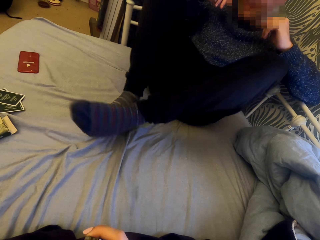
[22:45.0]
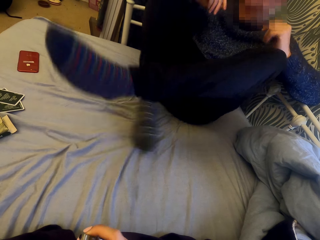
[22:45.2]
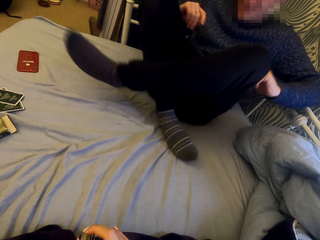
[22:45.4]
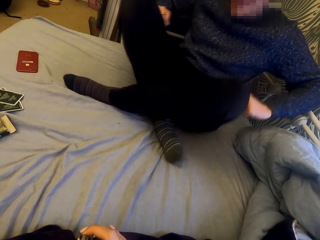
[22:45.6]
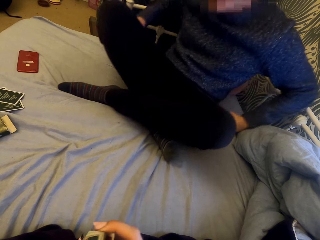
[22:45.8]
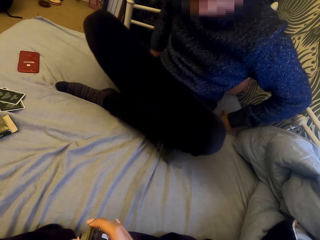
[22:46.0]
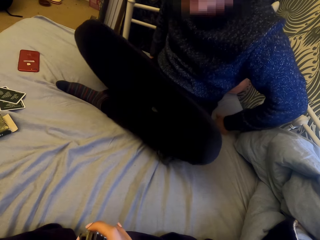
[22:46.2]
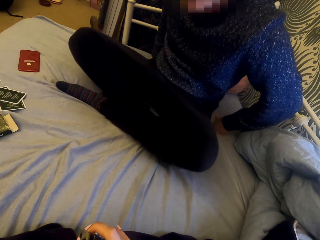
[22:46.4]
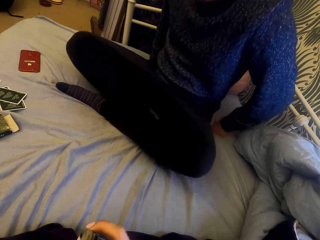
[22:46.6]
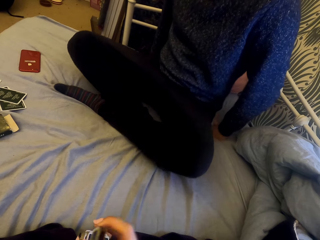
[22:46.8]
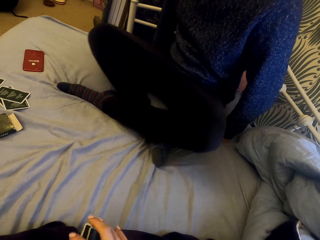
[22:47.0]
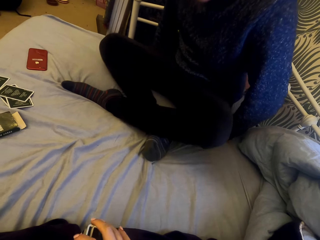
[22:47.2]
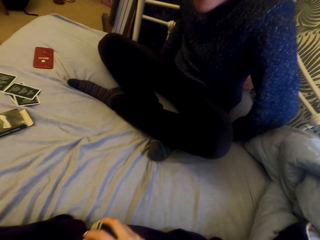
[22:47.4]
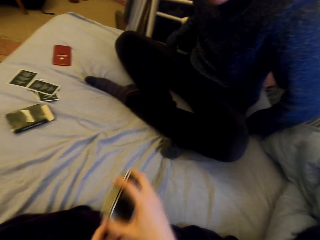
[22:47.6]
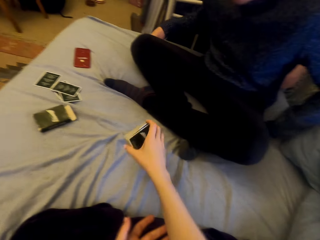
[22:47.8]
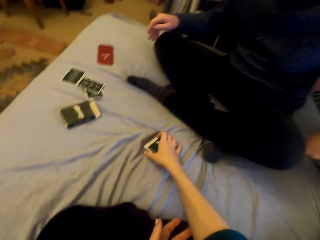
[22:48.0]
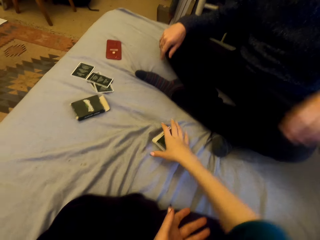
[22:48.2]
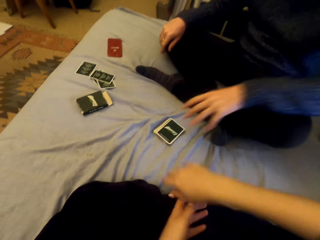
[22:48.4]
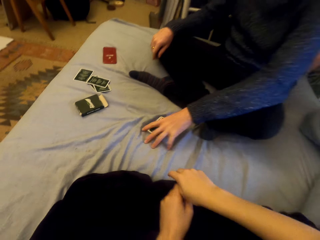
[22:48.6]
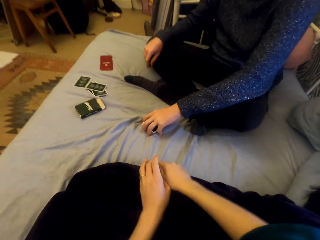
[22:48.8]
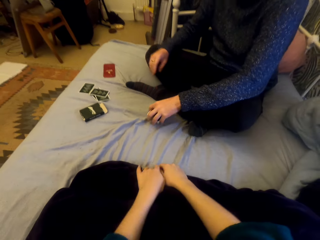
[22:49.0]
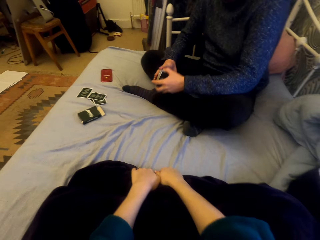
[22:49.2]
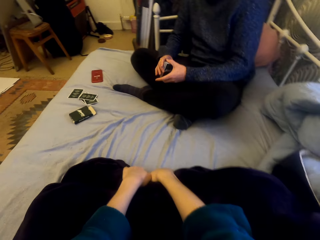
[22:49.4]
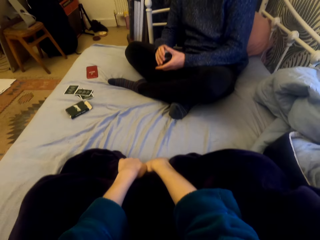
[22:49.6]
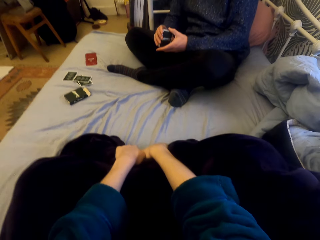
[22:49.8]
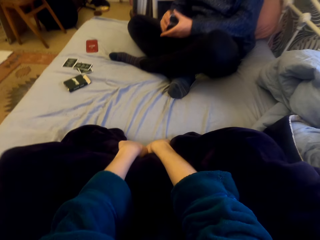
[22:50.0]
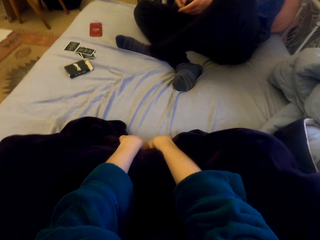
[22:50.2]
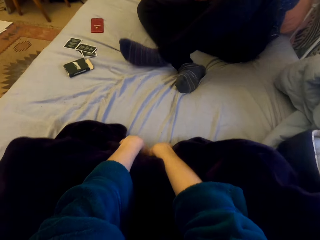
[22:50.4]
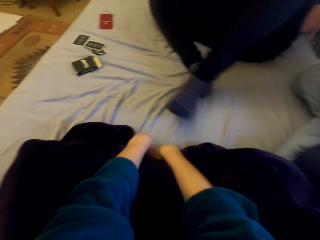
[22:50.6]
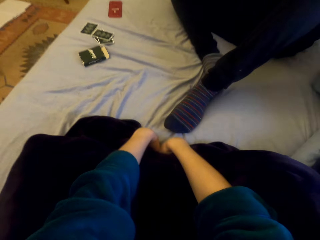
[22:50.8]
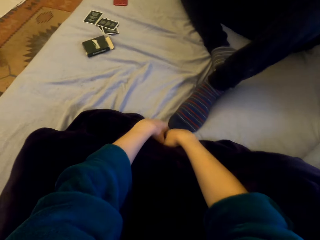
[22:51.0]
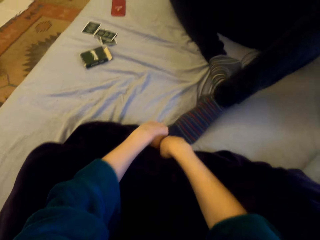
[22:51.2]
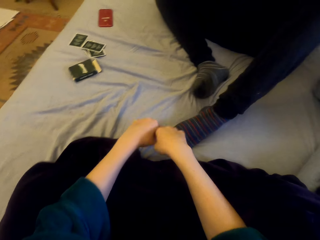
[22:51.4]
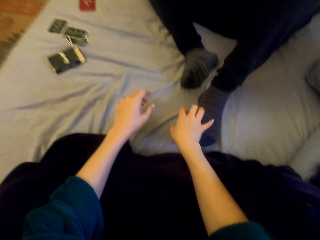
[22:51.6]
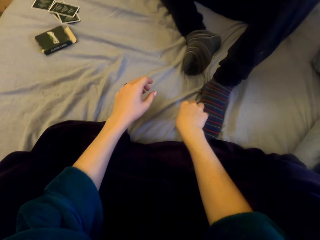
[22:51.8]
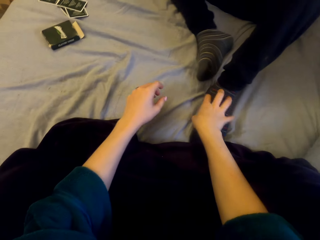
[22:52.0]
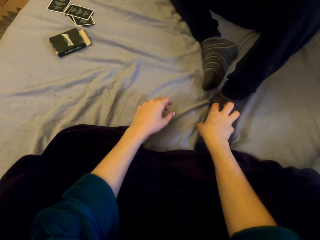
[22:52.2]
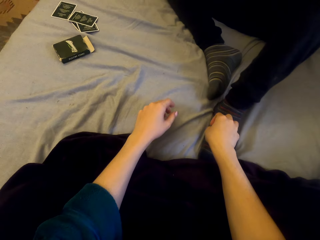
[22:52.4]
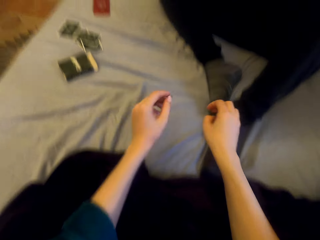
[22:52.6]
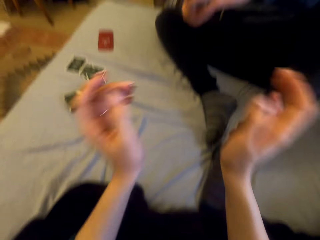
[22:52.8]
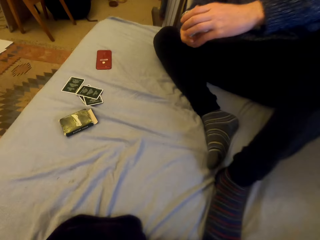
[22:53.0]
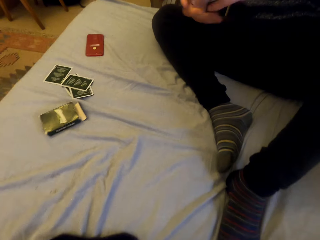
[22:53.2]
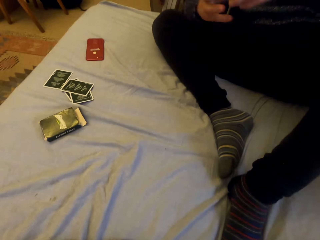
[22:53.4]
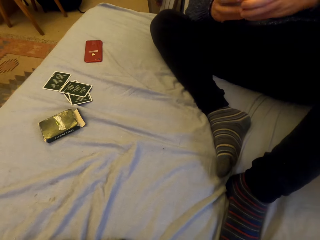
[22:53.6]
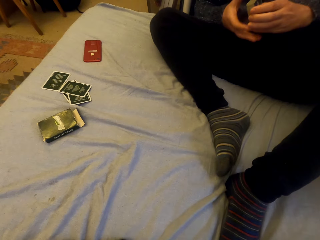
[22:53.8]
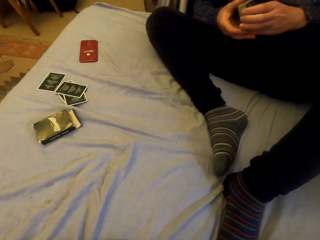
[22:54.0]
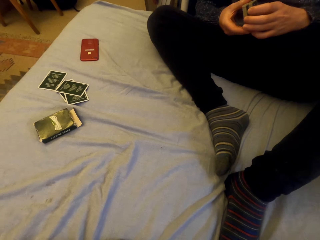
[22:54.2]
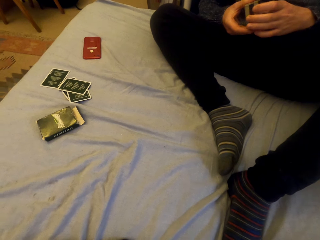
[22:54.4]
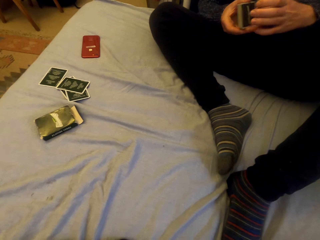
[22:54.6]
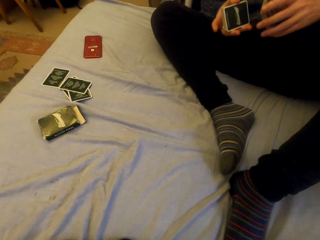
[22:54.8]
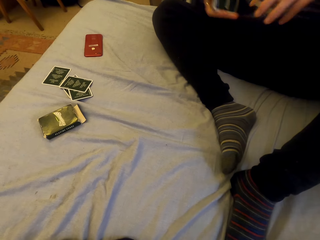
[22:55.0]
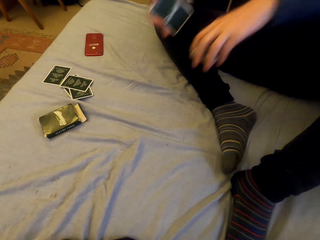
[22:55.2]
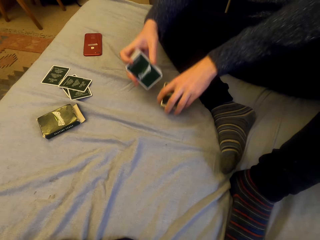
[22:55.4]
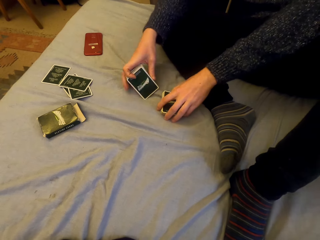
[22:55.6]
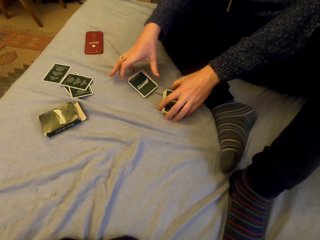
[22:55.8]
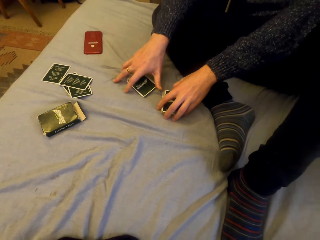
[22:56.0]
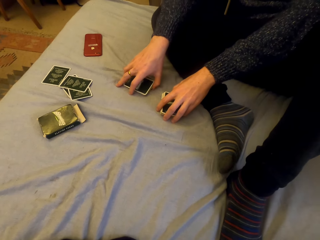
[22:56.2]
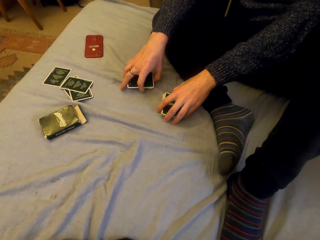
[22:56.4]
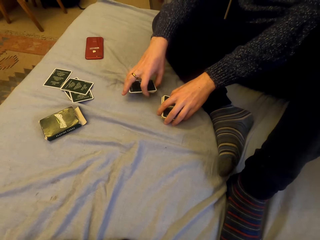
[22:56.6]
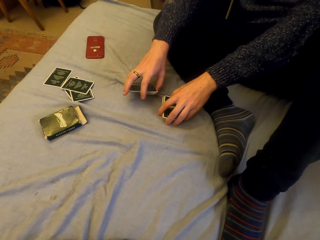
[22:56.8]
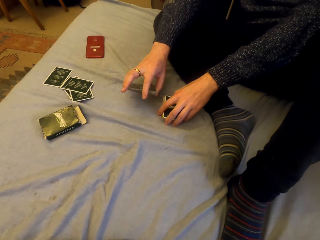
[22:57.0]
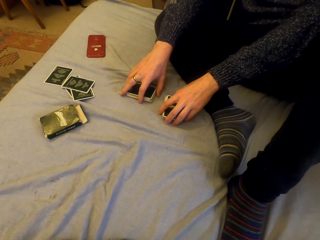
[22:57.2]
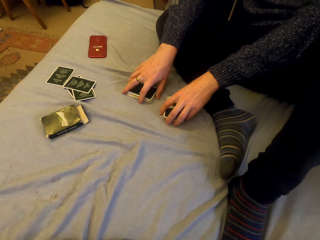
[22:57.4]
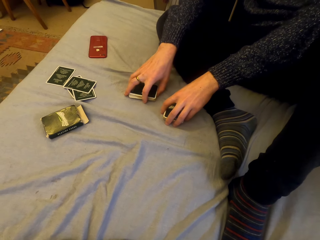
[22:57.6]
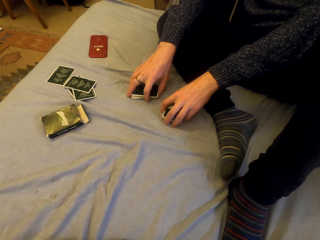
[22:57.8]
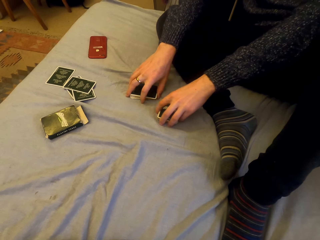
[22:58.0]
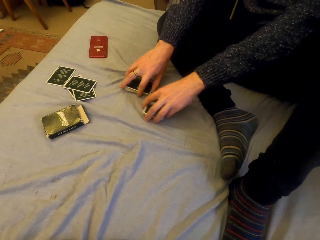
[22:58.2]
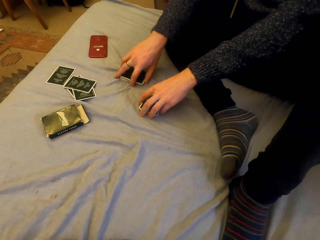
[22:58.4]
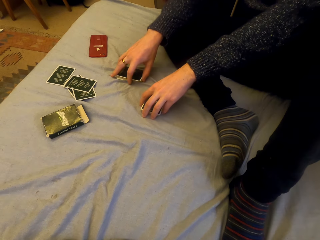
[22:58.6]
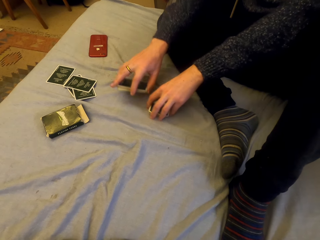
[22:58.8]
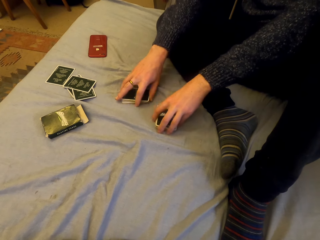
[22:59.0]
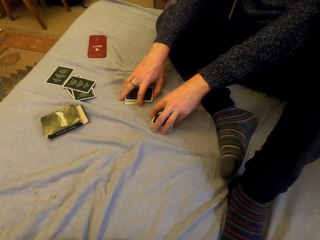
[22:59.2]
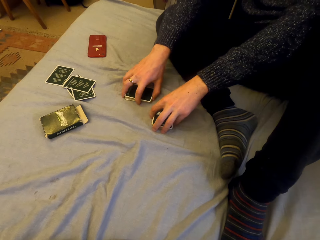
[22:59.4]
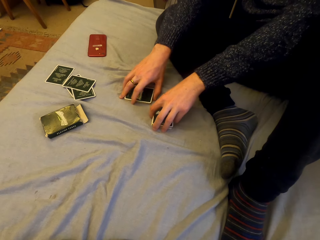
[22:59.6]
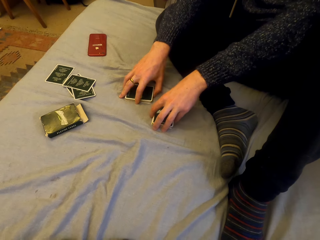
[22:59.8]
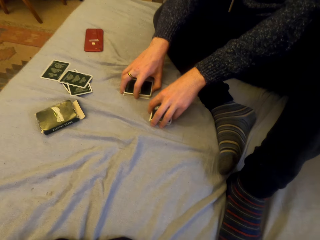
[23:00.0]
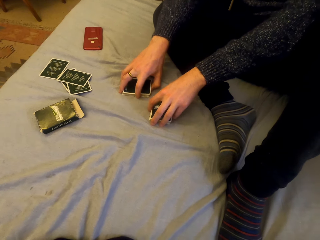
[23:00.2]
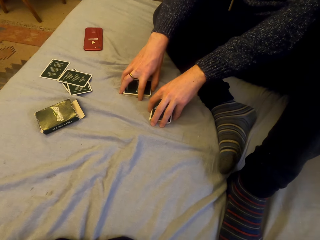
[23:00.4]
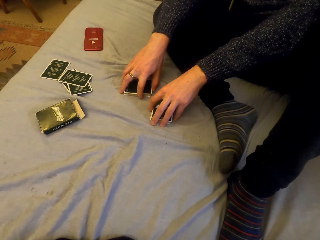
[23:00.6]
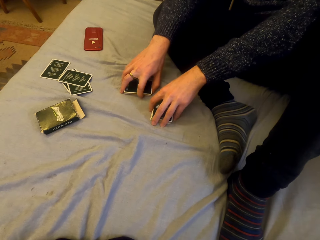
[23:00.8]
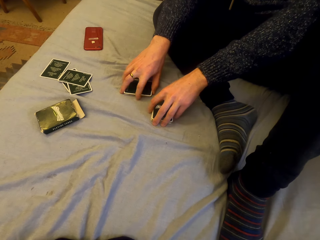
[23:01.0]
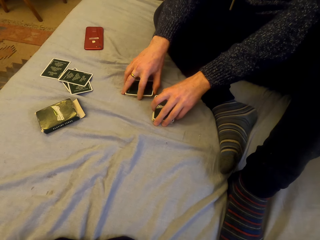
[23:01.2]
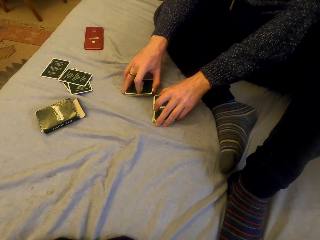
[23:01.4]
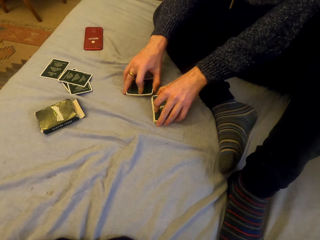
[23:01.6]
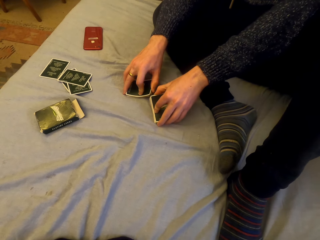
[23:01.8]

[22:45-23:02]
The camera wearer puts the cards down. A man picks the cards. The camera wearer puts the cards down. They talk with the man. The man shuffles the cards.

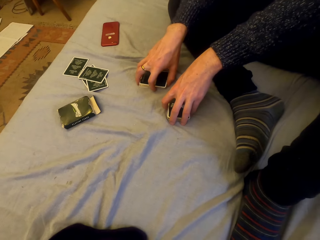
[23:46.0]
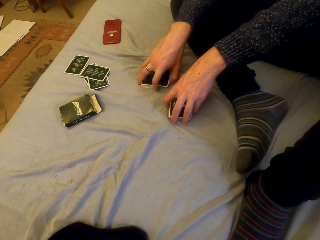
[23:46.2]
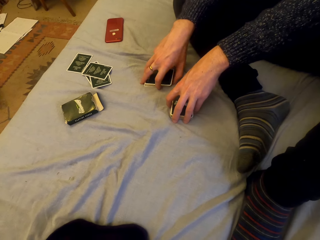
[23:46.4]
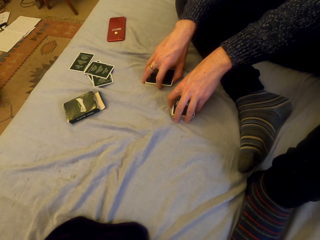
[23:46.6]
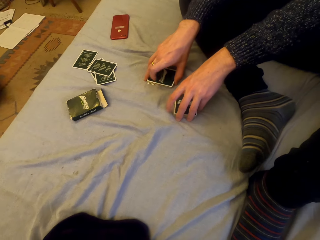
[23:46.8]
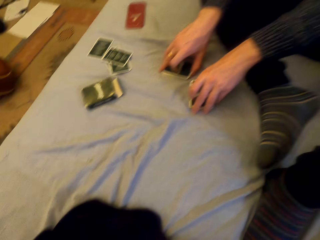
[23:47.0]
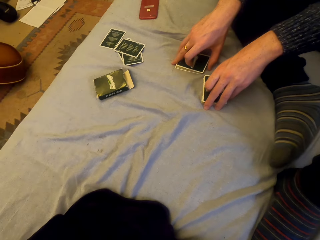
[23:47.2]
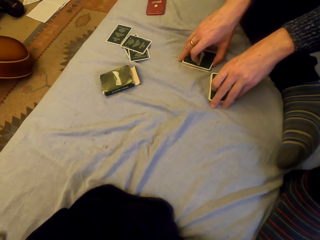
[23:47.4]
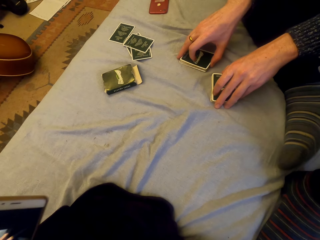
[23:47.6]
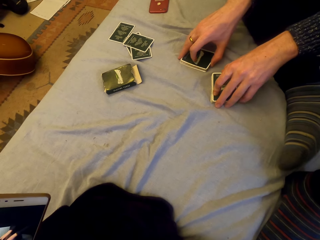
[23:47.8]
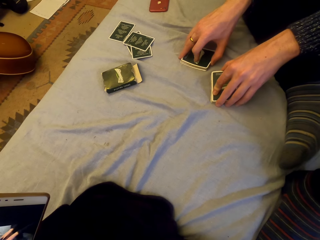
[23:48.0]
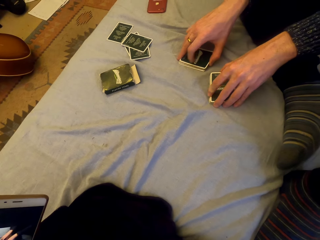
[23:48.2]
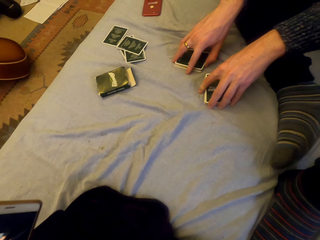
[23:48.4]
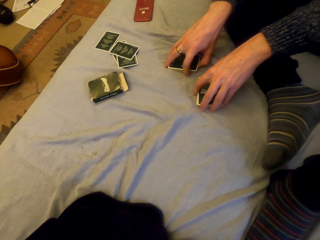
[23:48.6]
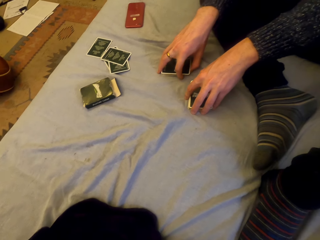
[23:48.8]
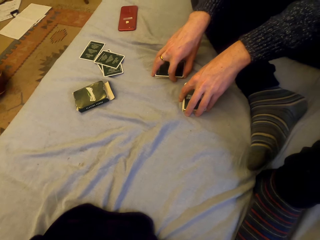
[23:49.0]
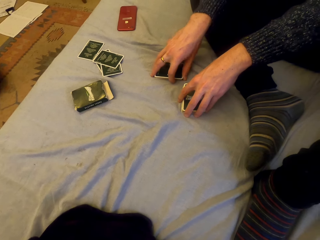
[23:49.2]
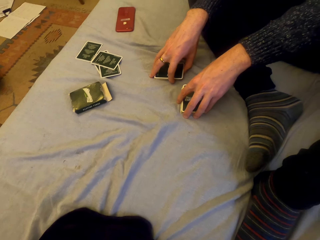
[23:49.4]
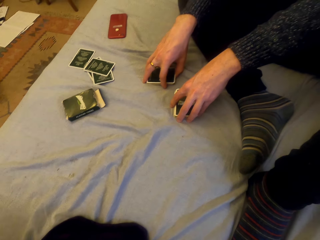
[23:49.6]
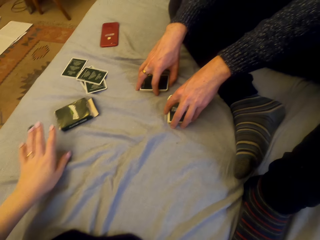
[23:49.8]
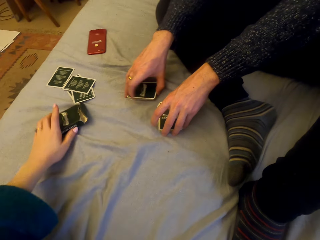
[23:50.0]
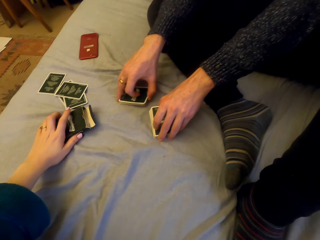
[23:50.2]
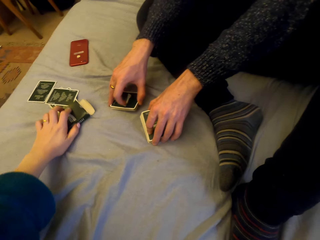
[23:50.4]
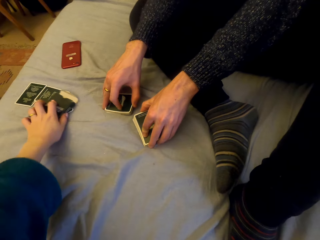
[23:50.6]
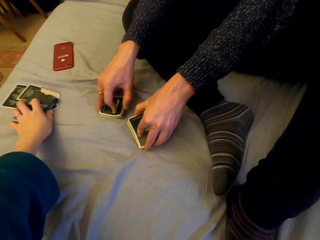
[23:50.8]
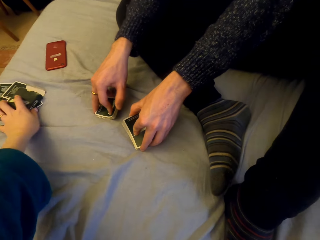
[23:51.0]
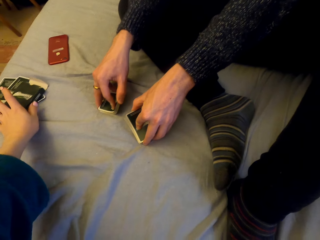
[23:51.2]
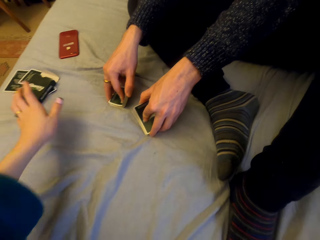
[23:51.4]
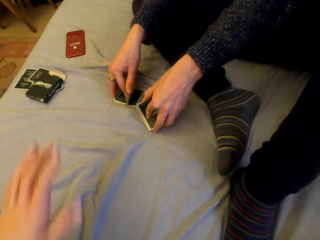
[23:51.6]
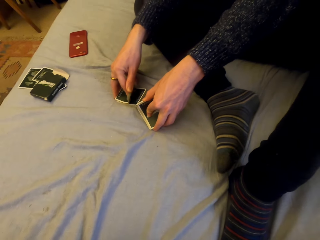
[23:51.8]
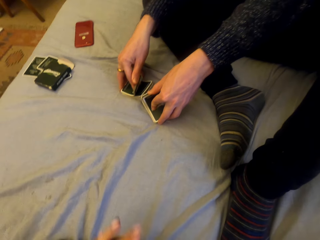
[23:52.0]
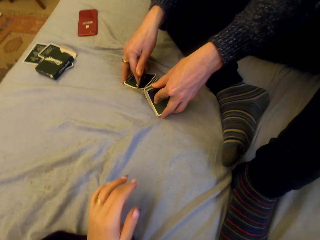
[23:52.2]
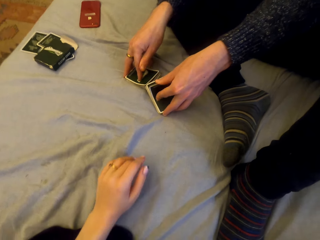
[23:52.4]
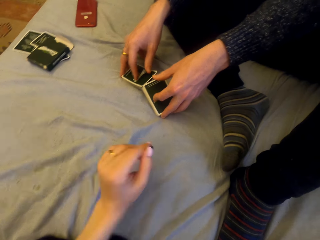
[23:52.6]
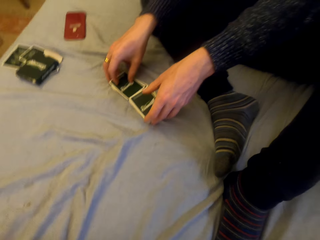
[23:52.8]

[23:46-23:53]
The camera wearer uses a phone. They push a box of cards.
